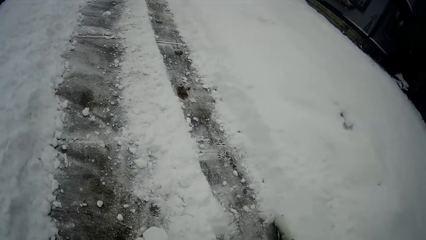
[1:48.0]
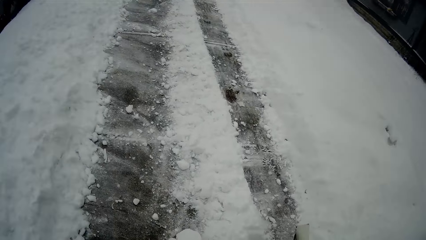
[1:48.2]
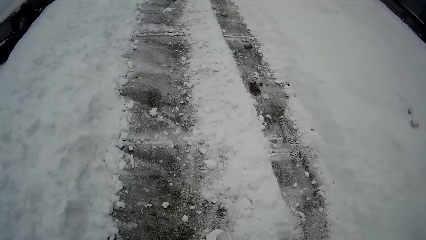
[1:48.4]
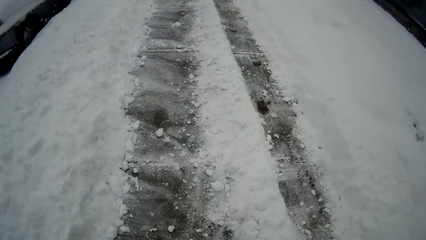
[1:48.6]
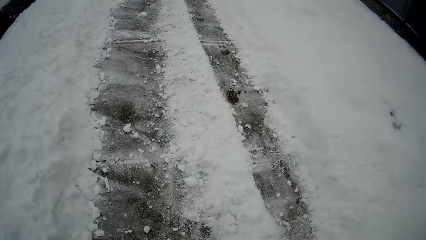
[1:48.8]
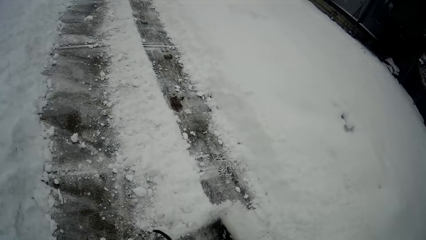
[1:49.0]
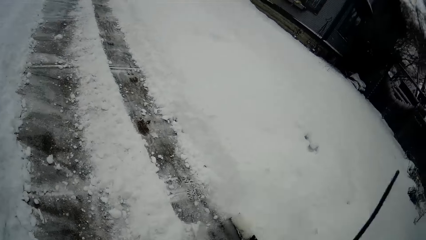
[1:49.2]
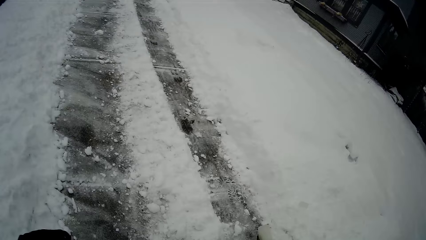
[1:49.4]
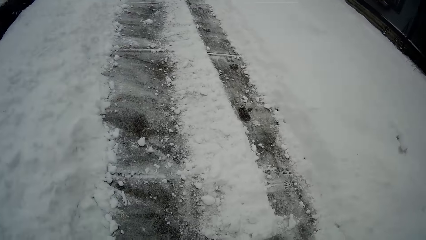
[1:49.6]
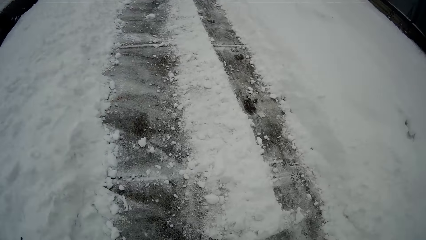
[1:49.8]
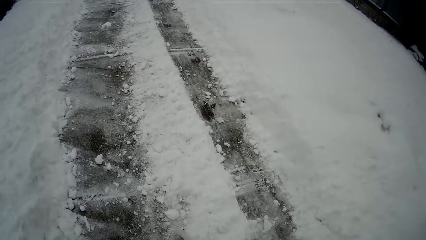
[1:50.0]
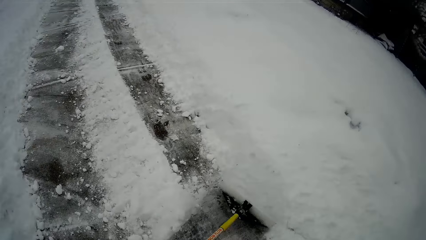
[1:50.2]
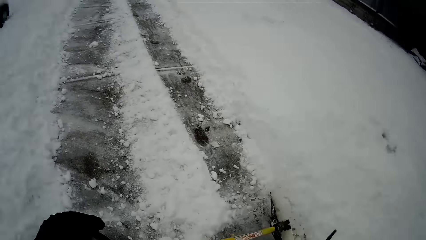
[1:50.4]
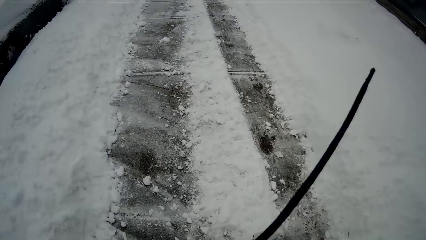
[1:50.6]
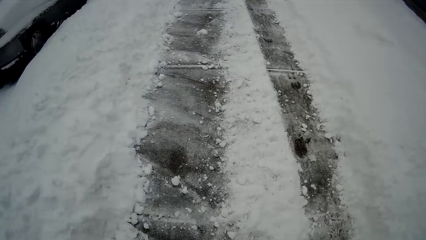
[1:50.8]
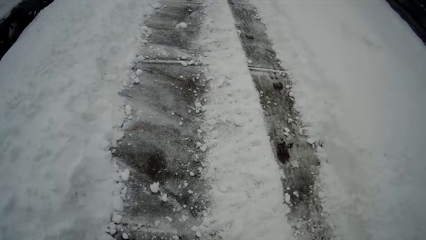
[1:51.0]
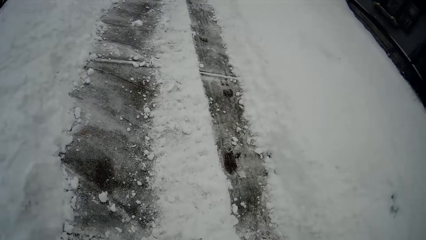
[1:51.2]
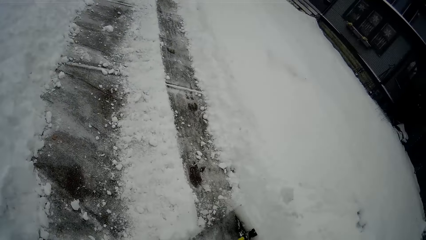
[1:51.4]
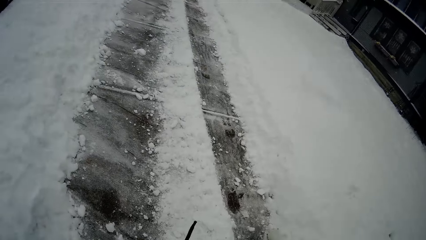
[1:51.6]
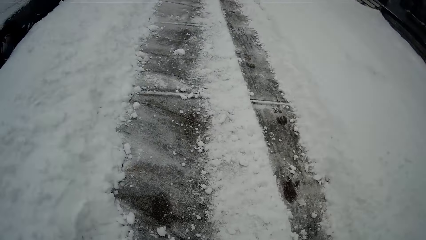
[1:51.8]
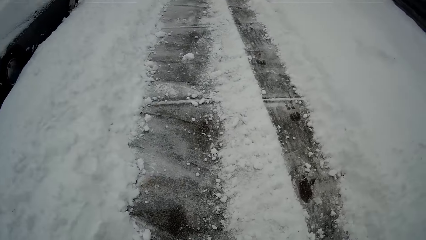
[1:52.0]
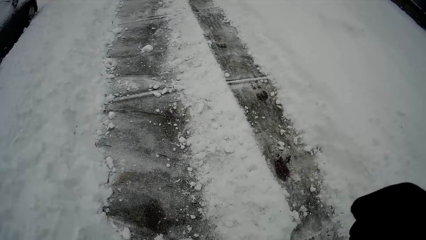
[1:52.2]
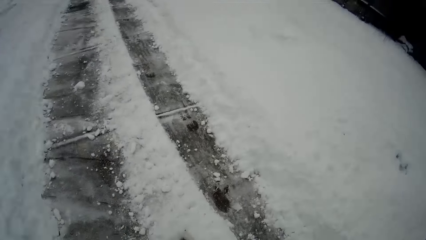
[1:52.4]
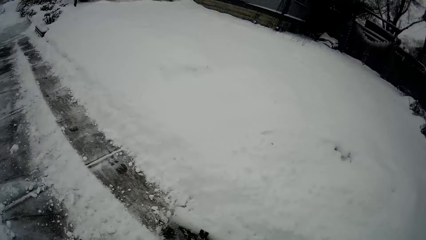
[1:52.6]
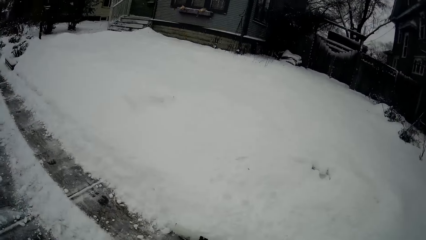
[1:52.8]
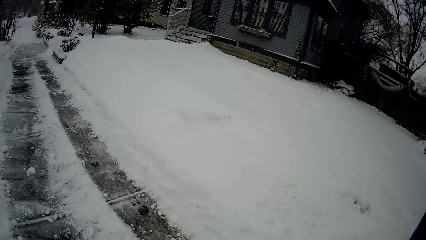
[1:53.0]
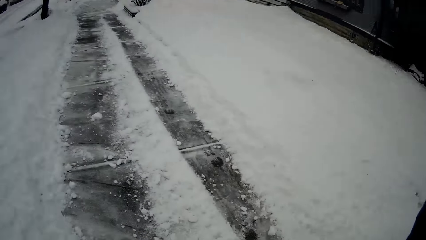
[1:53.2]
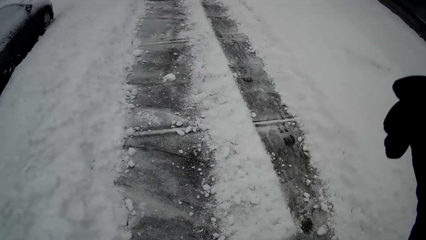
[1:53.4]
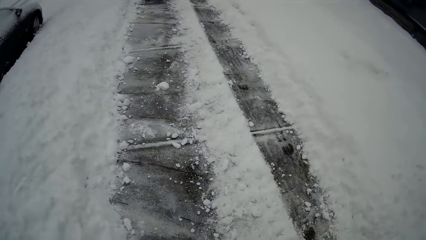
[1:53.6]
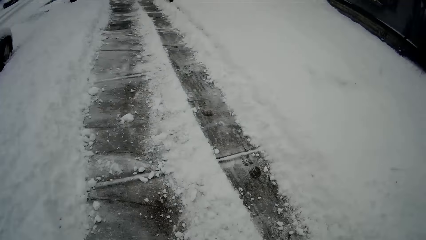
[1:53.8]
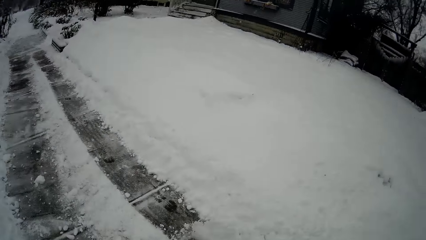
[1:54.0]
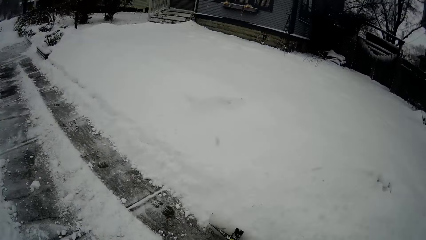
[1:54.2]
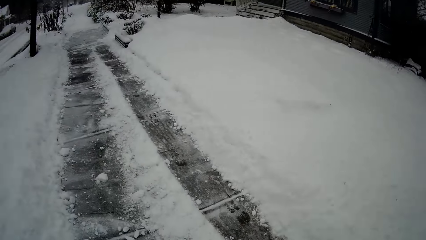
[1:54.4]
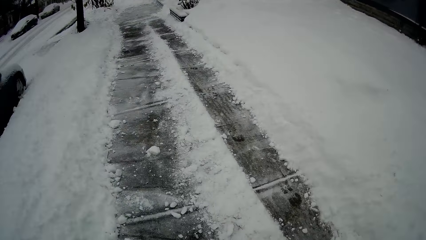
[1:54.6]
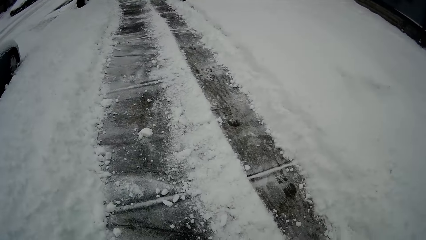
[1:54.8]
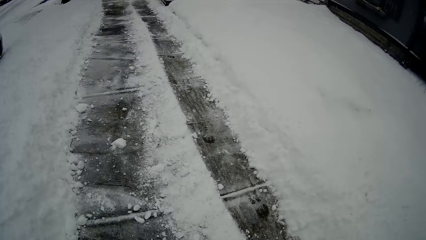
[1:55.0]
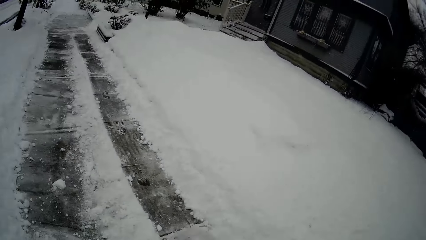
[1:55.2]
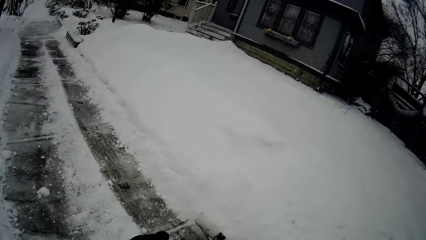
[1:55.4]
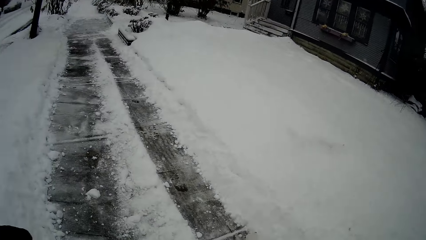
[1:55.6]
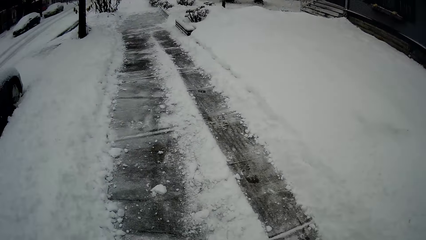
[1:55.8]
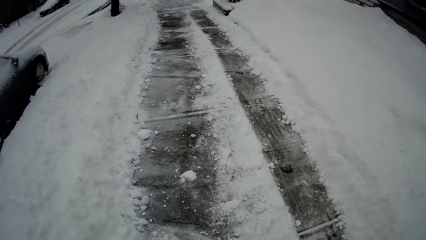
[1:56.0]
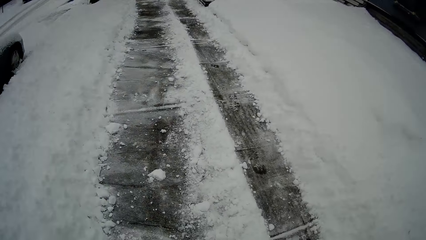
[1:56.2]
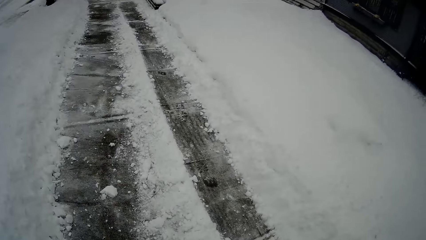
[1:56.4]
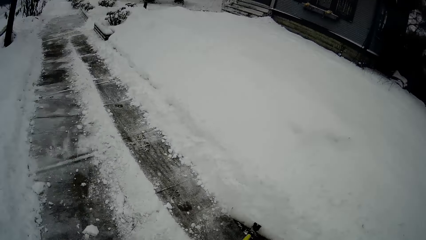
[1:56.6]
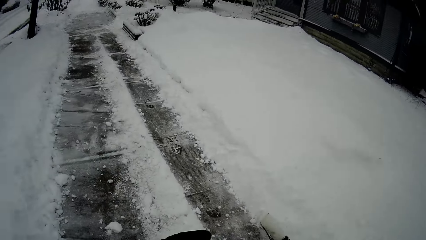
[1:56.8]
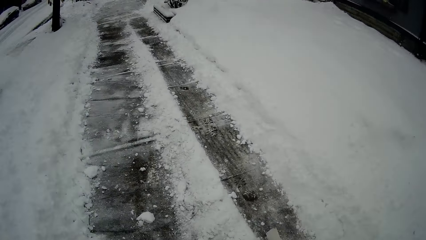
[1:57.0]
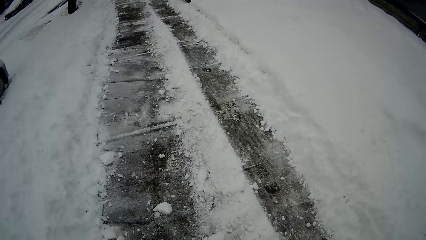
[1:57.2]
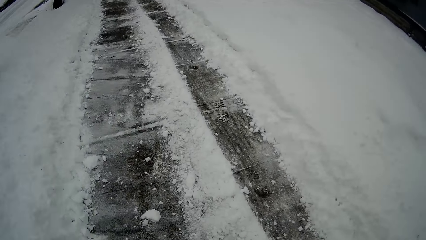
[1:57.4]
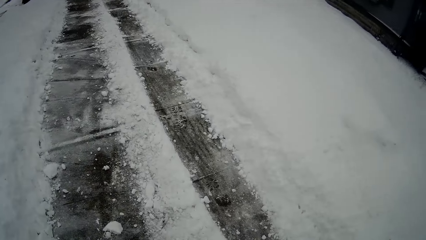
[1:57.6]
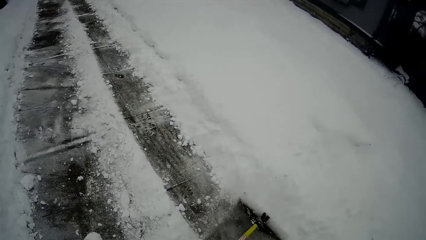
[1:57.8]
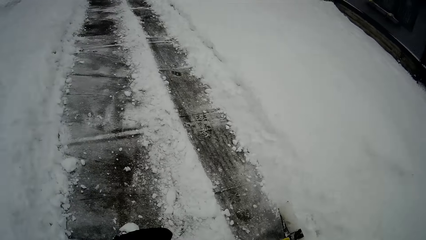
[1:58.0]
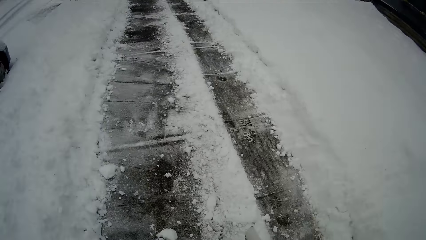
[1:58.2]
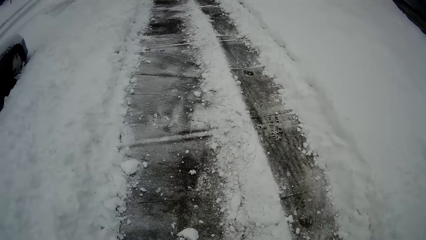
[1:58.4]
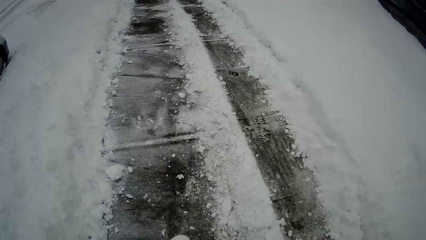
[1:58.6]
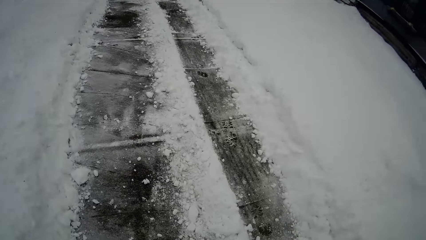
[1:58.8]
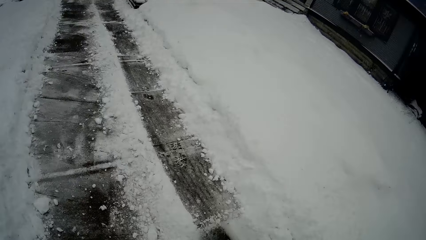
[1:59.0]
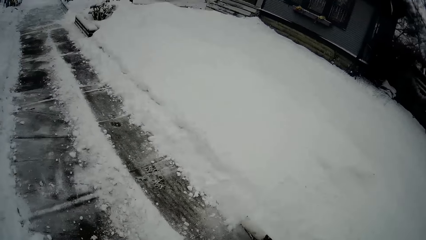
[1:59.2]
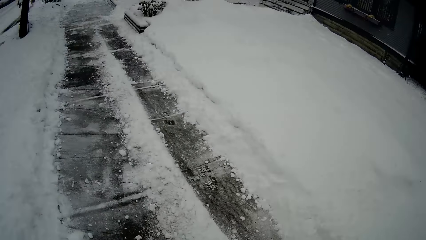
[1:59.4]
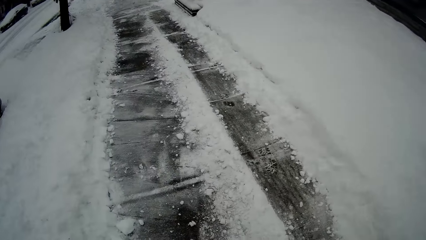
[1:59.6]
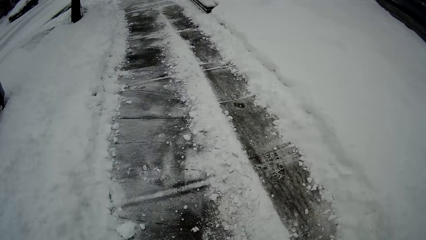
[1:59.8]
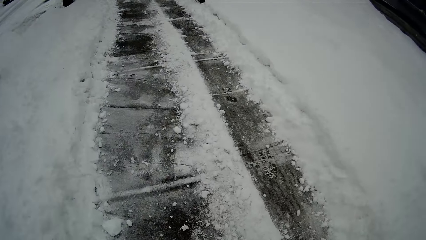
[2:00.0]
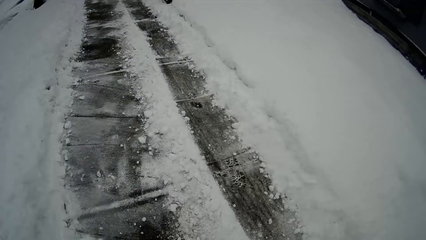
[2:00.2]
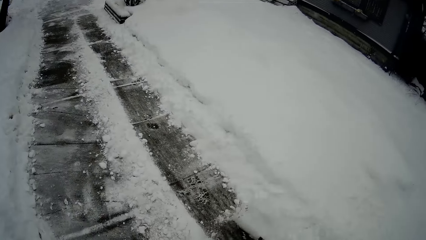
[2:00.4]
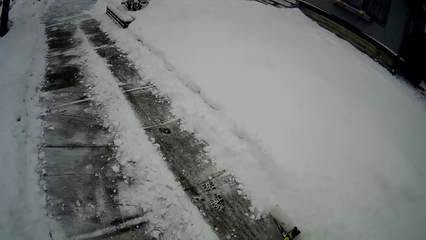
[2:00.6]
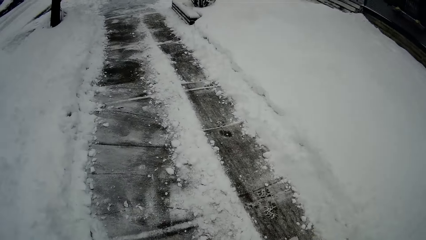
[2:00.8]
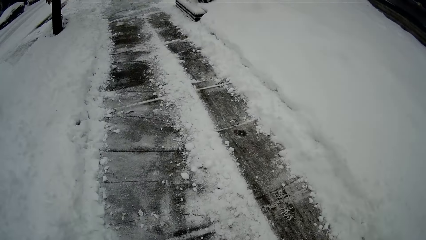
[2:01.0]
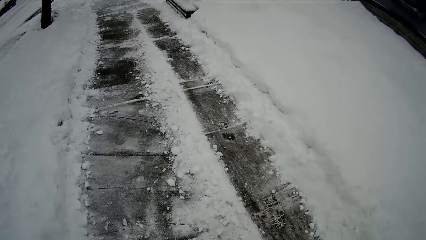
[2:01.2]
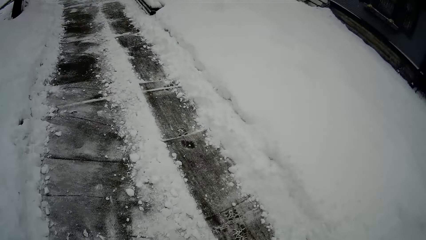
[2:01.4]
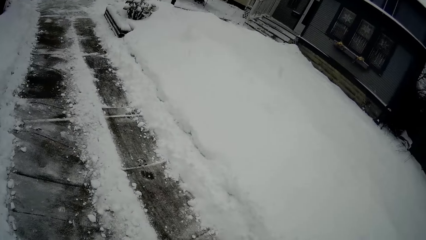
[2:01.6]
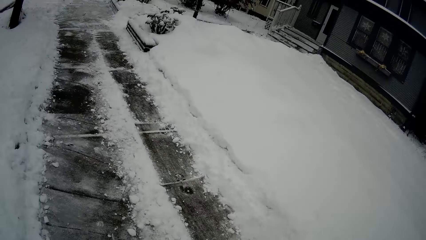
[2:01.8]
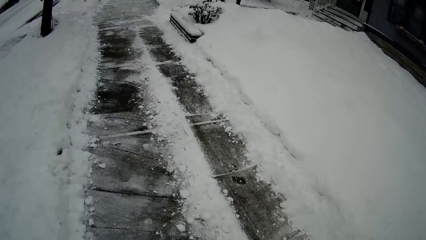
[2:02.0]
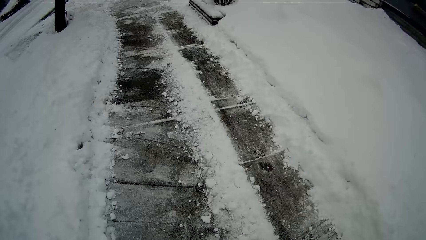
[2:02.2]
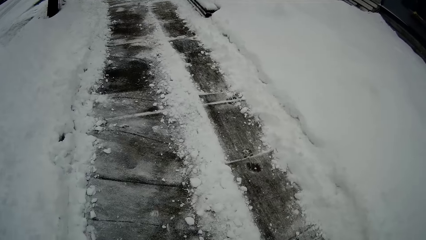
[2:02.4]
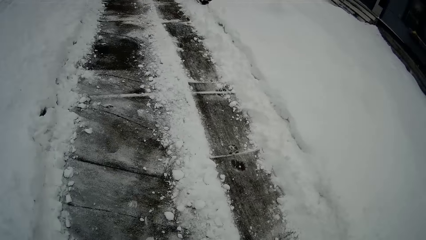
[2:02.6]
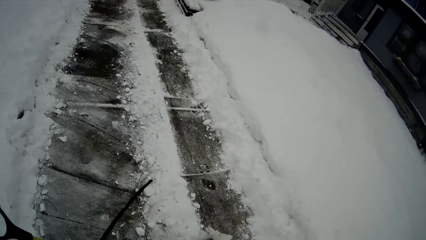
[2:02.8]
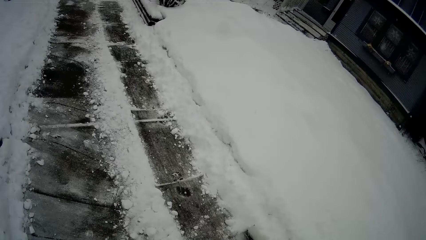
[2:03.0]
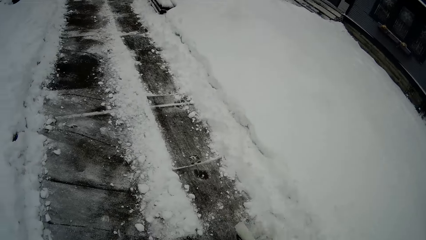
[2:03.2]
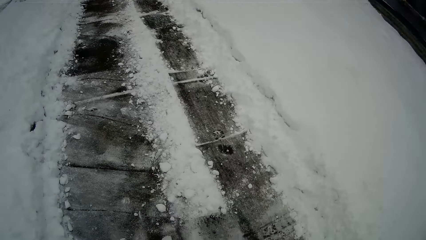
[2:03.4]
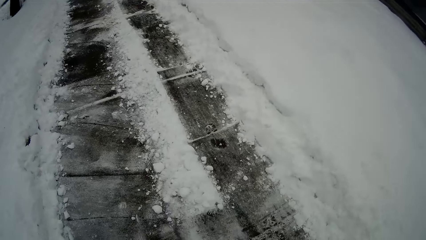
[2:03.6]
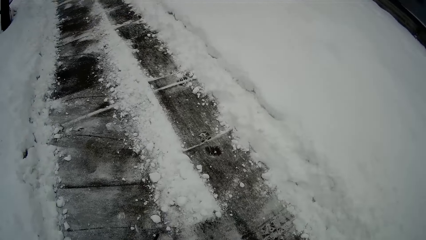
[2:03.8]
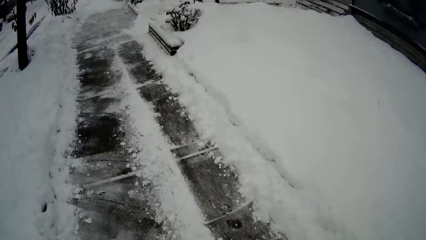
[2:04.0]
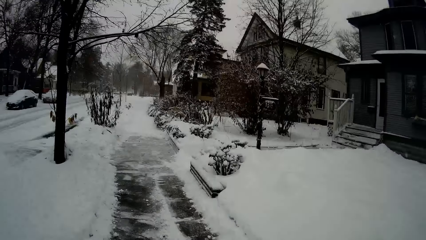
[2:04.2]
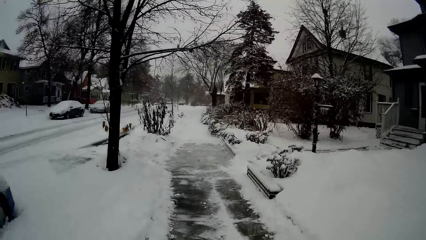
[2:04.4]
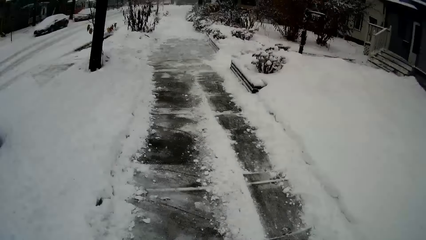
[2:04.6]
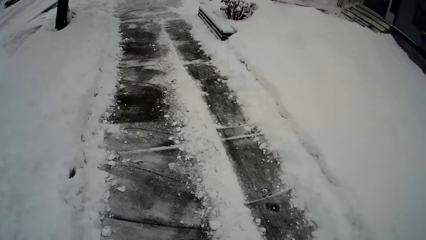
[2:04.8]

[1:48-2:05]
The camera wearer moves a hand. They push snow with a snow shovel. They look around the road. They clear snow on the road with the snow pusher shovel.
